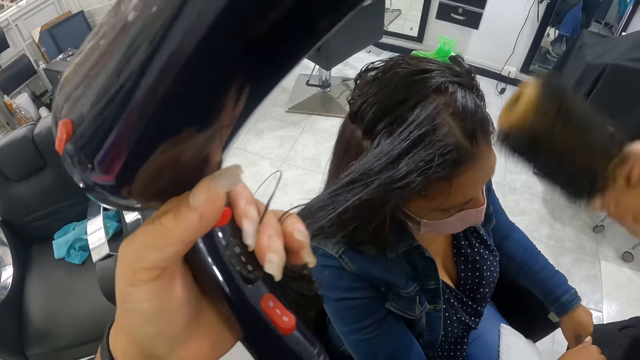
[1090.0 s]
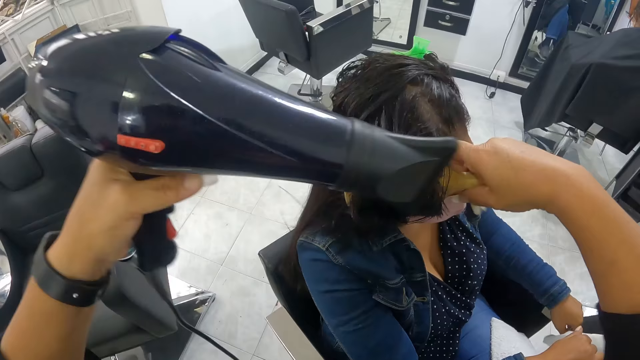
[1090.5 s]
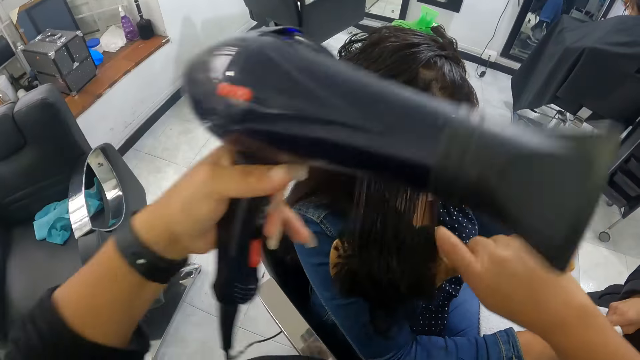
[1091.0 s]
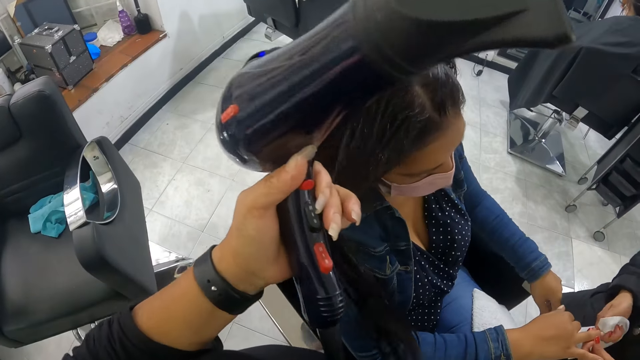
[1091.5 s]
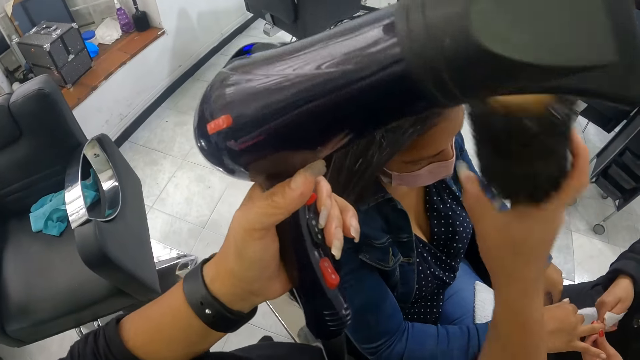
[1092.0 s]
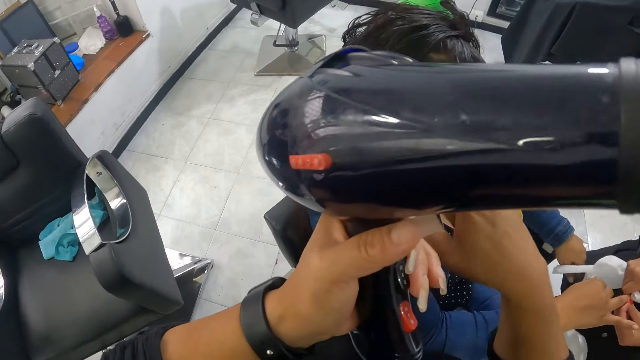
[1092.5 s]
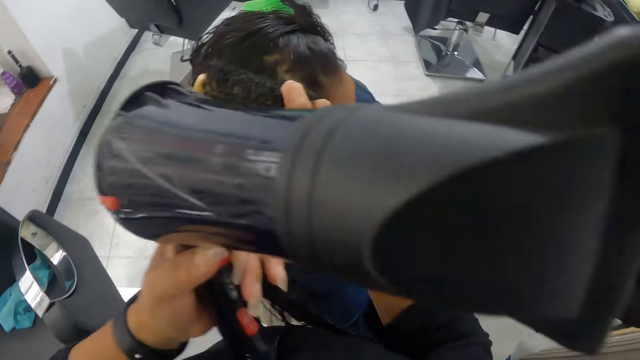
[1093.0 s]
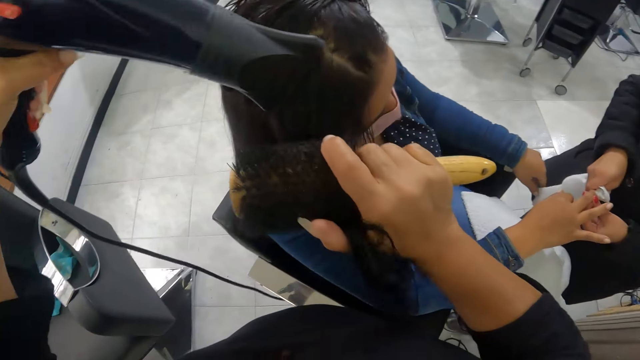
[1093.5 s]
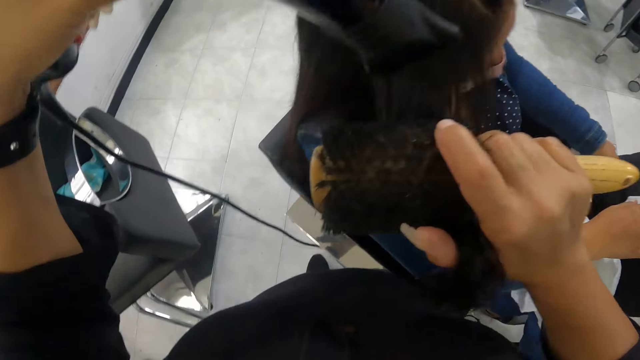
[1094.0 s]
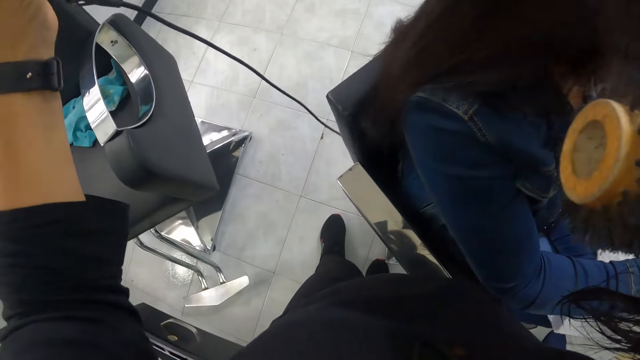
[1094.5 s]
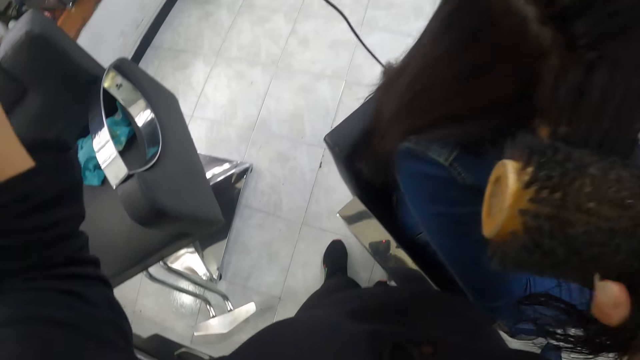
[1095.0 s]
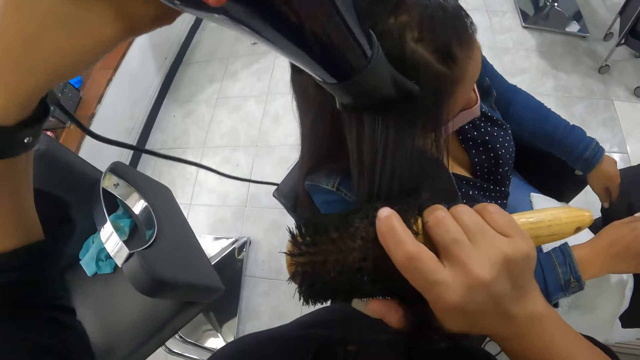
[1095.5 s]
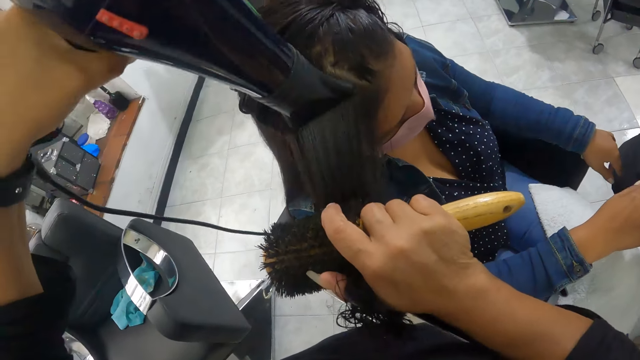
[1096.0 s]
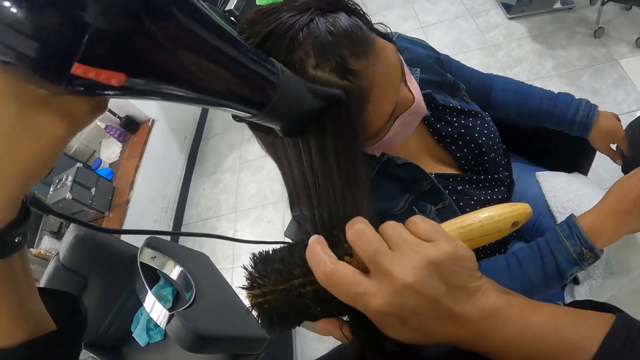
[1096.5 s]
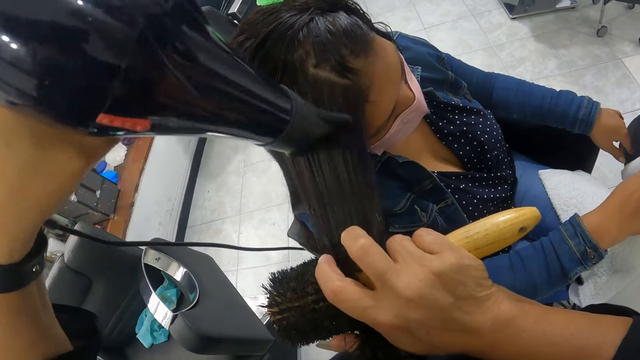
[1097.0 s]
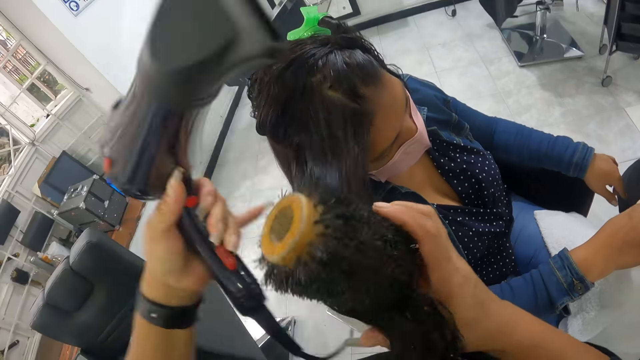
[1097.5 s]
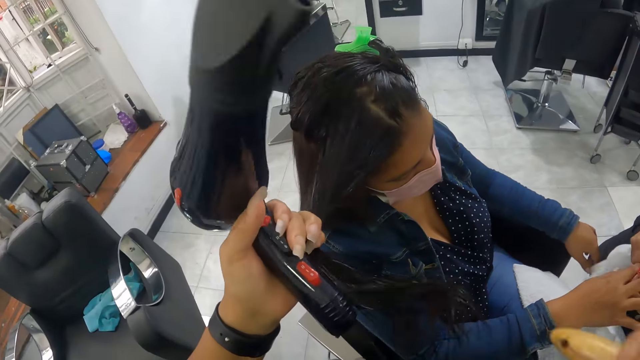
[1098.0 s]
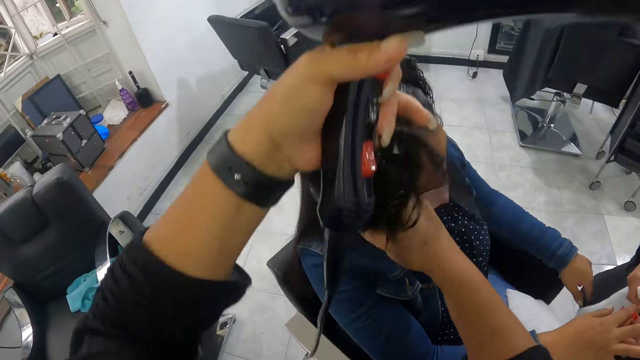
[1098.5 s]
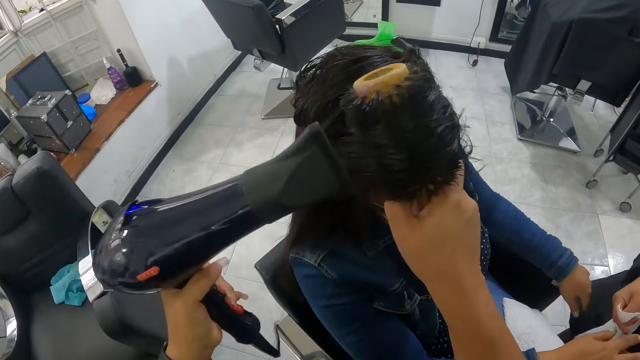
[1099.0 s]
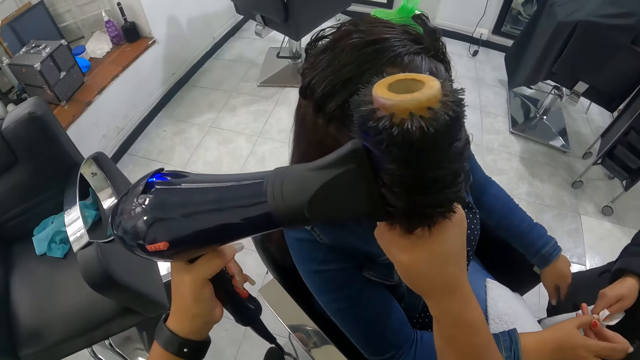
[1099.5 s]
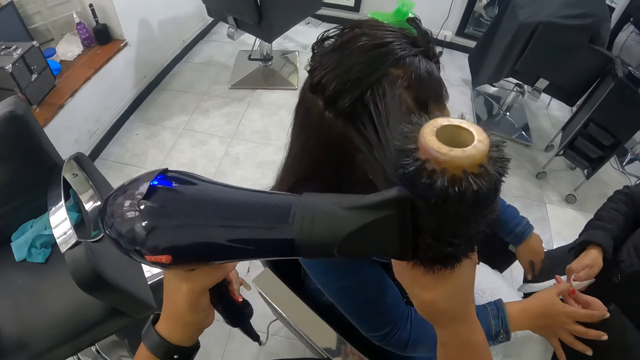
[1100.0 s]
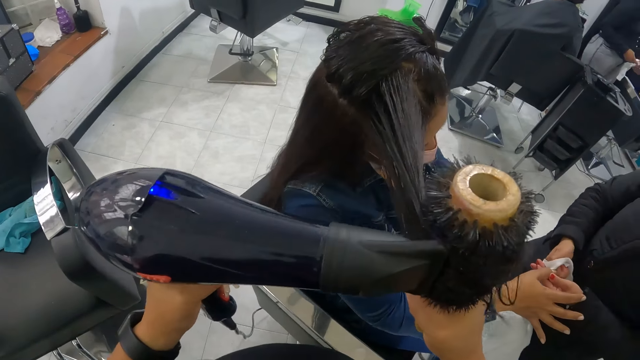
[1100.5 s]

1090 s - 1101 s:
The camera wearer smoothens the hair of the woman on the chair with the brush in her right hand. She dries the hair of the woman on the chair with the hair dryer in her left hand. She holds the hair of the woman on the chair with her left hand. She smoothens the hair of the woman on the chair with the brush in her right hand. She dries the hair of the woman on the chair with the hair dryer in her left hand. She holds another woman's hair with her left pinky finger. She combs the other woman's hair with the hairbrush in her right hand. She blows the other woman's hair with the hair blower in her left hand.

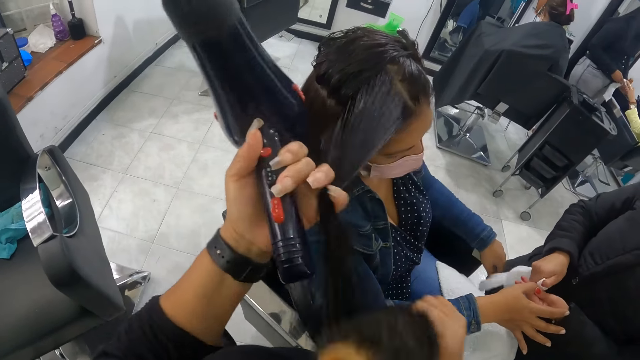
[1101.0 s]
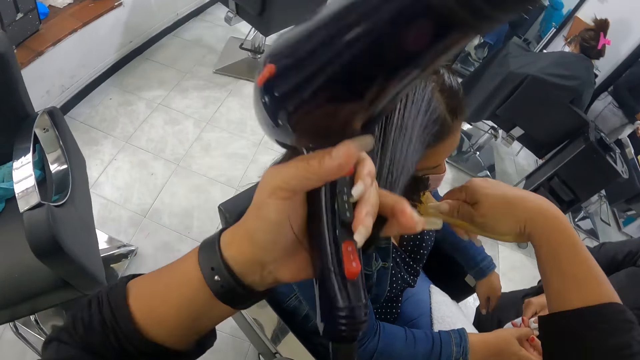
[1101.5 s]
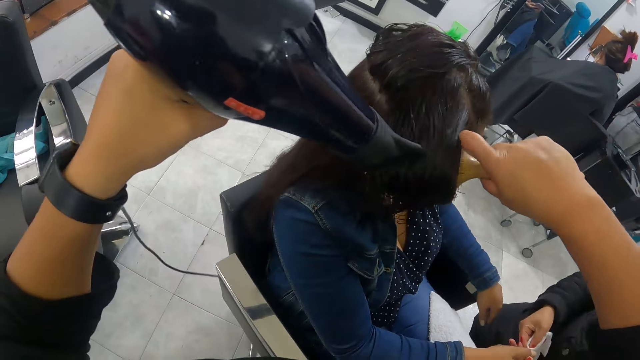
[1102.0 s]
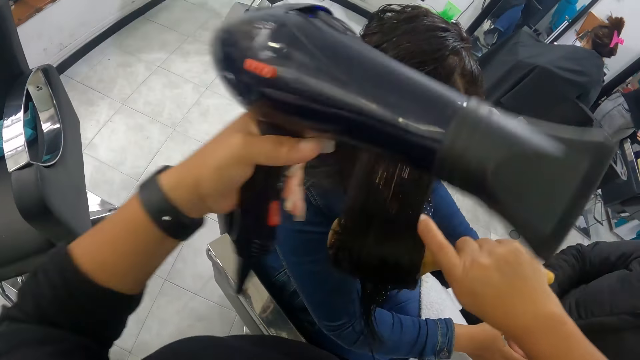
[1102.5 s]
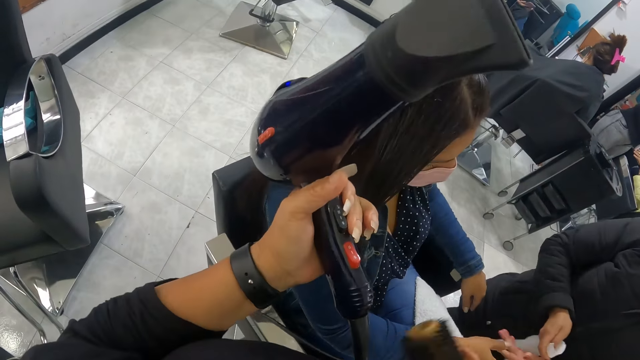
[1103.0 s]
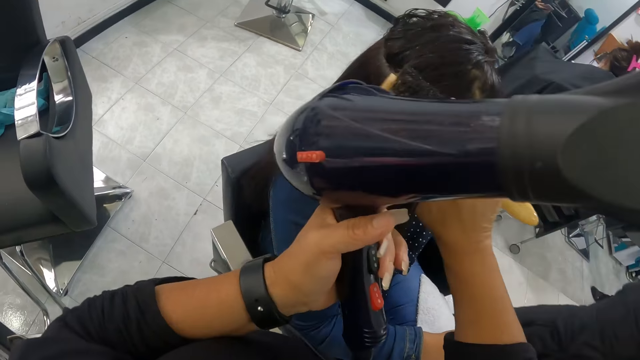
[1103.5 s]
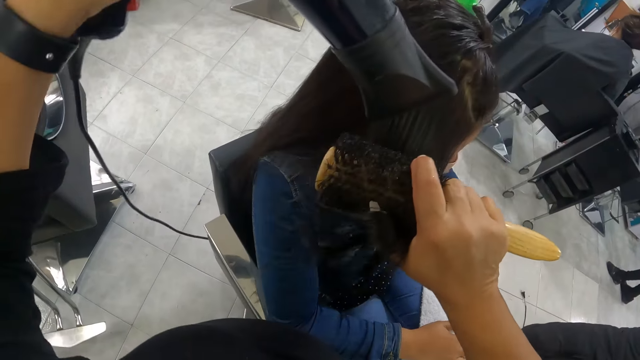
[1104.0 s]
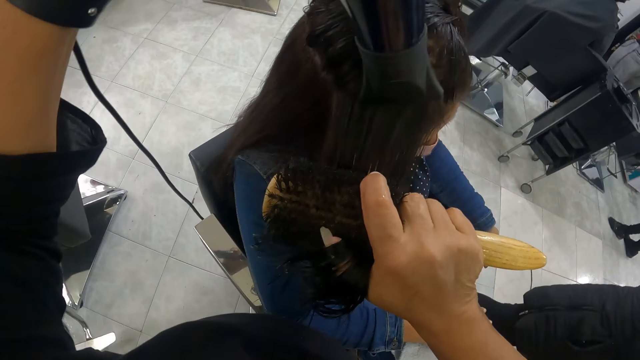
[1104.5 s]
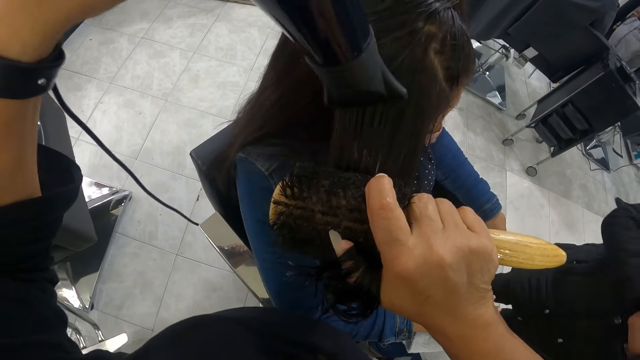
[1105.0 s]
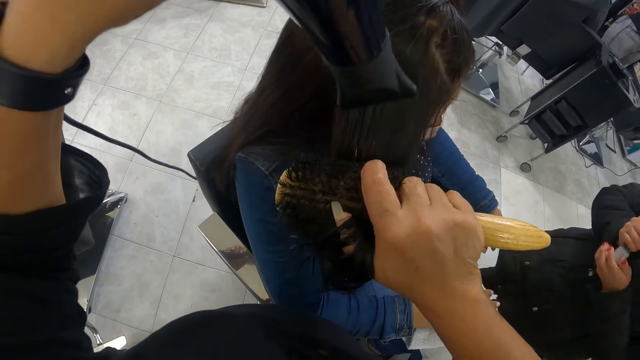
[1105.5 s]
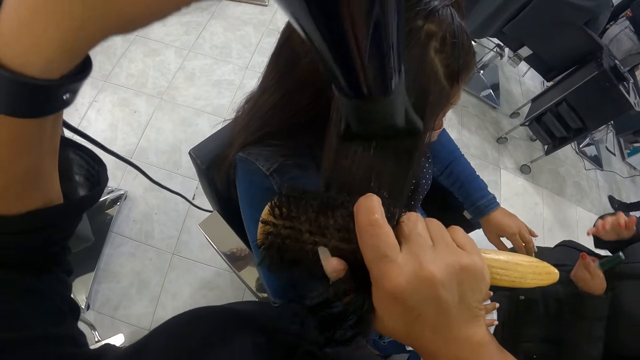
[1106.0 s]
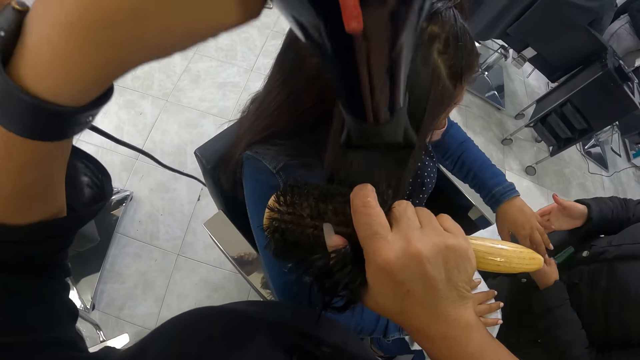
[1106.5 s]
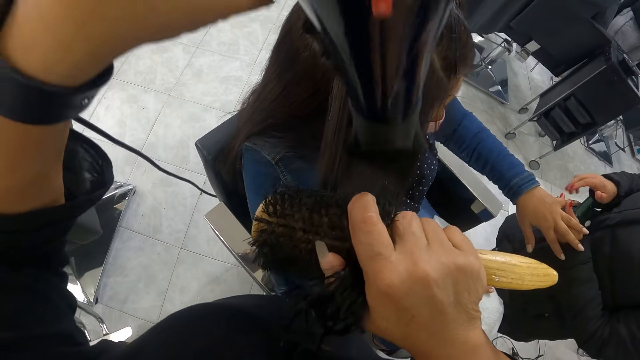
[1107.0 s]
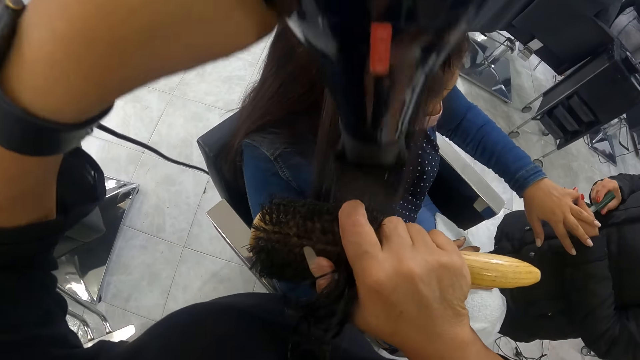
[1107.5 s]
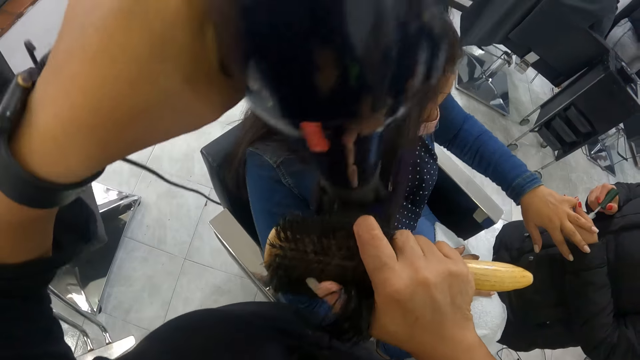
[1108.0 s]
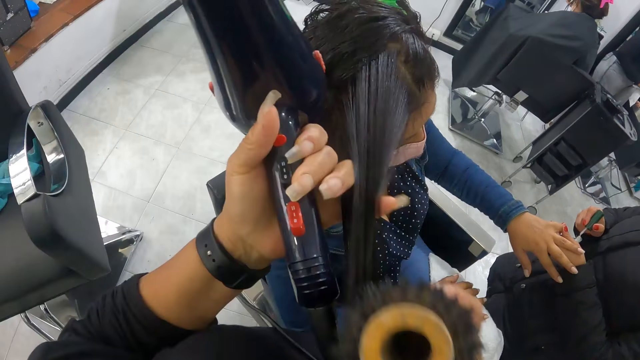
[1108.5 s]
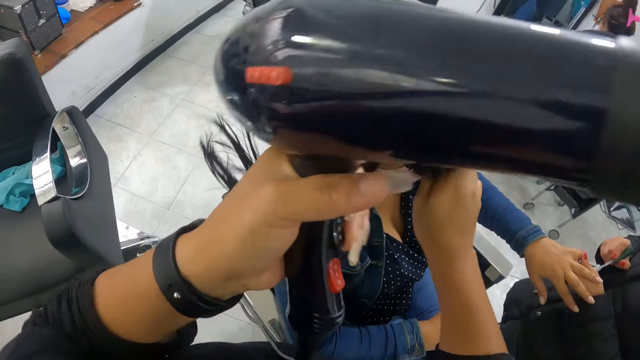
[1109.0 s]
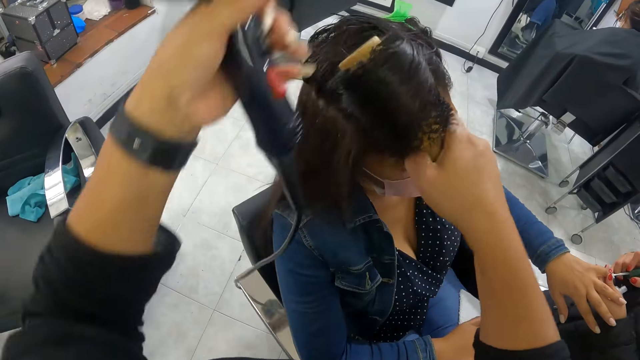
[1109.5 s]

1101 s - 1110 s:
The camera wearer holds a woman's hair with her left pinky finger. She combs the woman's hair with the hairbrush in her right hand. She blows the woman's hair with the hair blower in her left hand. She holds the woman's hair with her left pinky finger. She combs the woman's hair with the hairbrush in her right hand. She blows the woman's hair with the hair blower in her left hand. Another woman opens a nail polish with her right hand. She raises the first woman's left hand with her right hand. She takes paint from the nail polish with a nail polish brush in her right hand. The camera wearer holds the first woman's hair with her left pinky finger. She combs the first woman's hair with the hairbrush in her right hand. The other woman paints the first woman's left pinky finger with the nail polish brush in her right hand.
